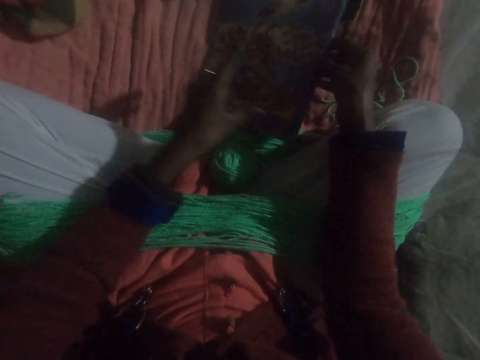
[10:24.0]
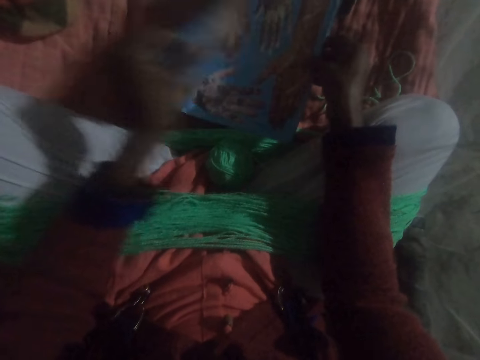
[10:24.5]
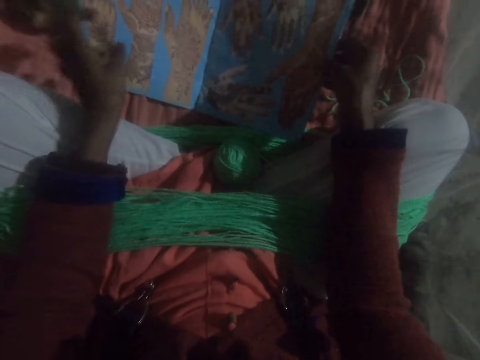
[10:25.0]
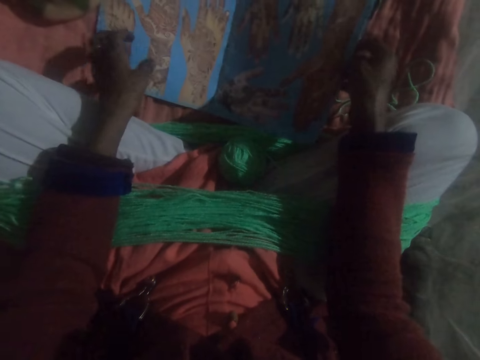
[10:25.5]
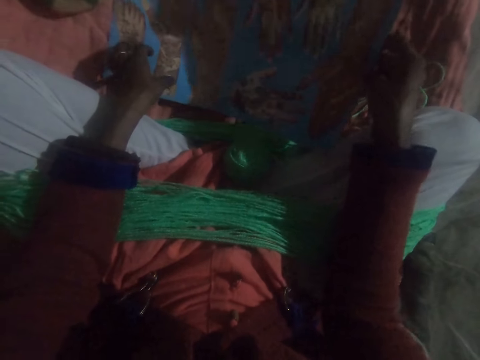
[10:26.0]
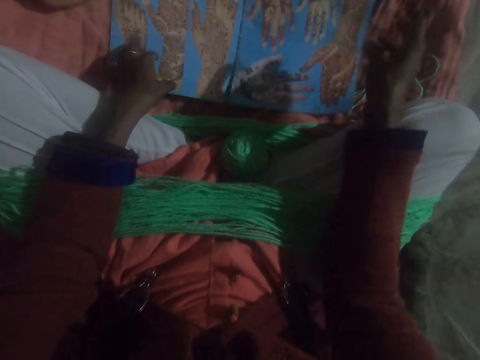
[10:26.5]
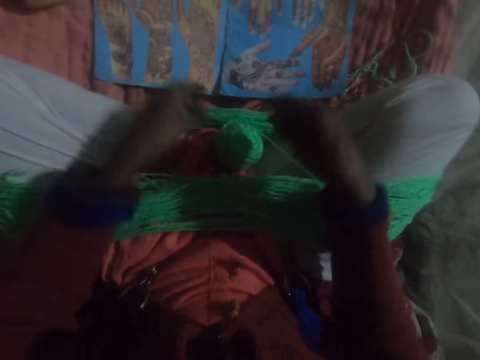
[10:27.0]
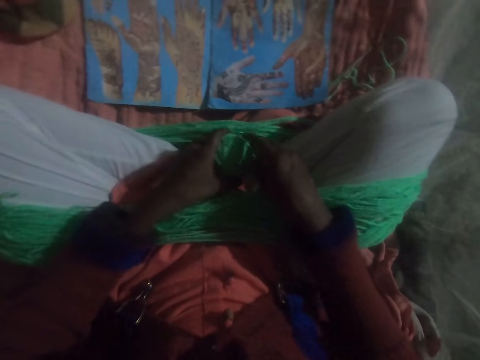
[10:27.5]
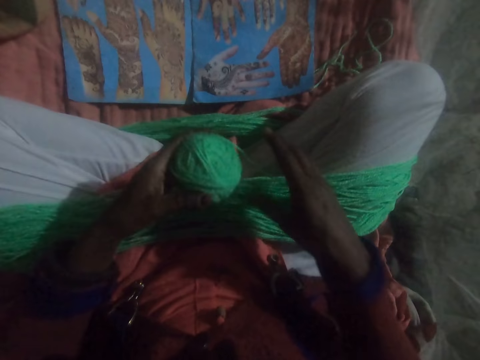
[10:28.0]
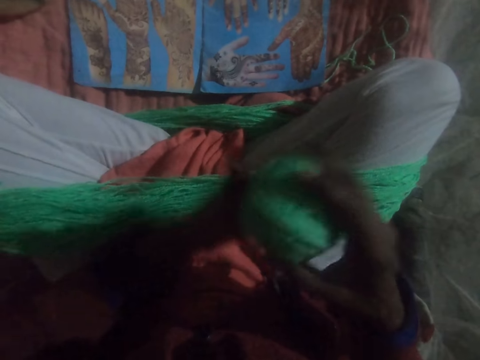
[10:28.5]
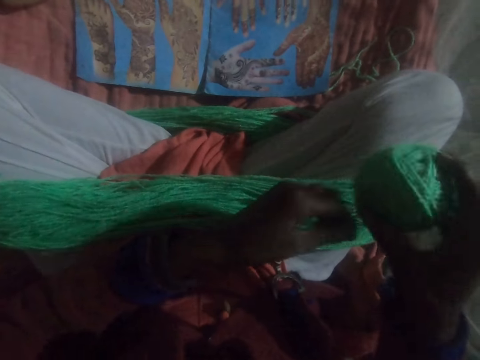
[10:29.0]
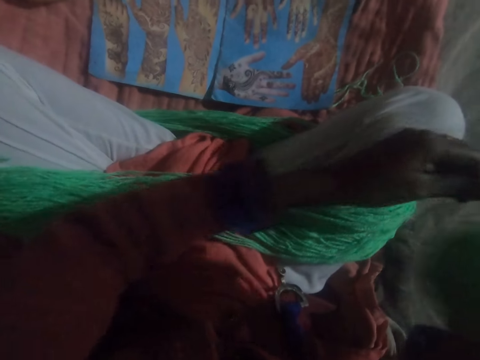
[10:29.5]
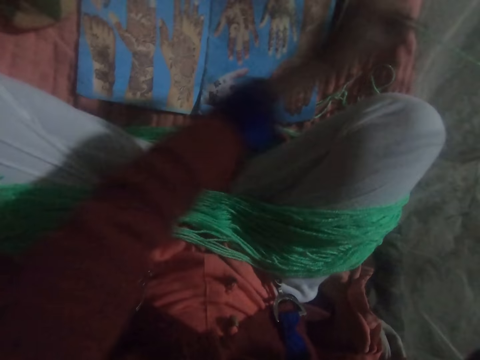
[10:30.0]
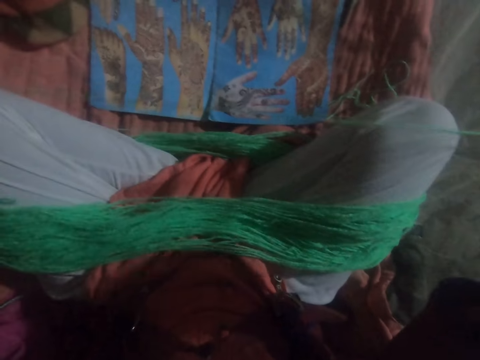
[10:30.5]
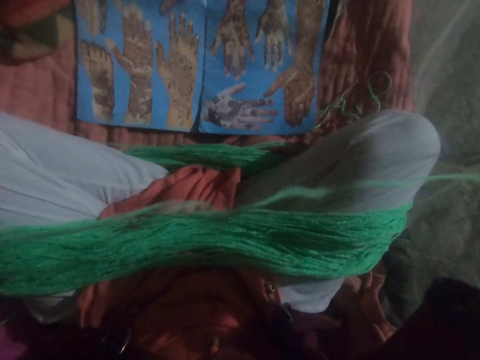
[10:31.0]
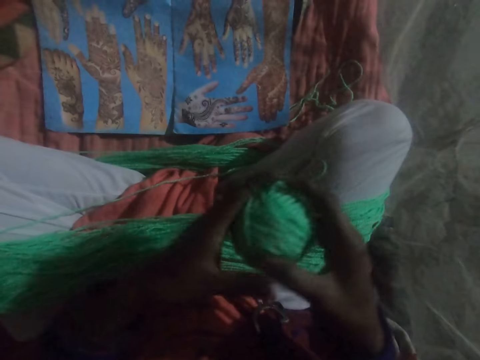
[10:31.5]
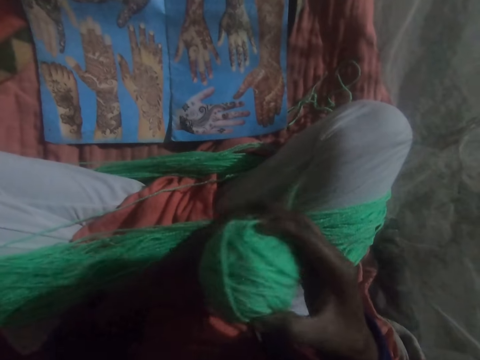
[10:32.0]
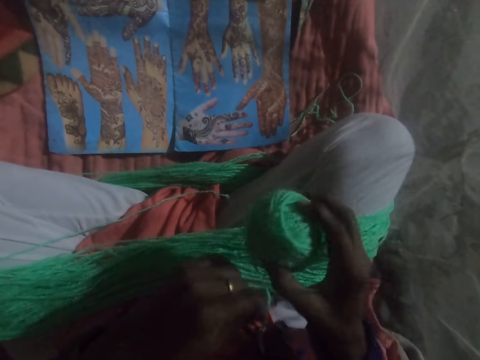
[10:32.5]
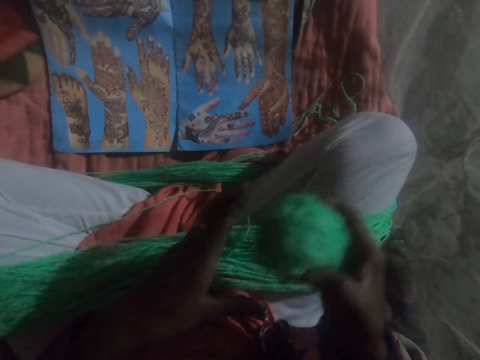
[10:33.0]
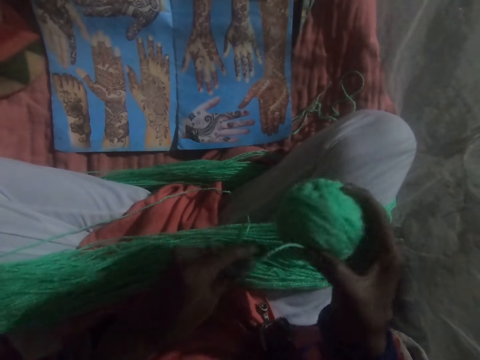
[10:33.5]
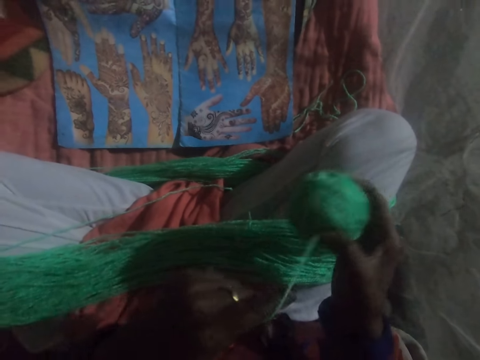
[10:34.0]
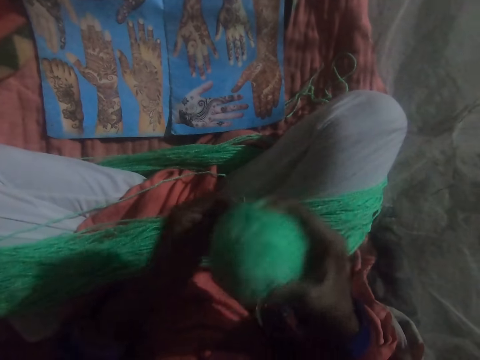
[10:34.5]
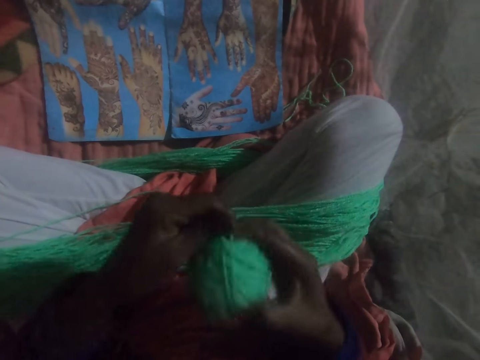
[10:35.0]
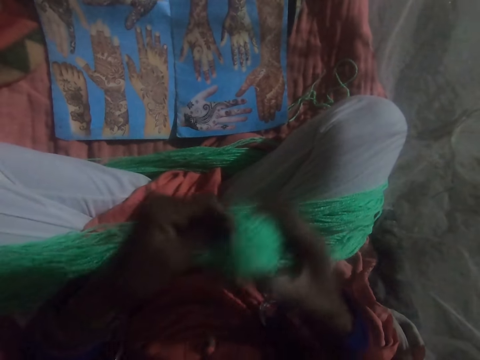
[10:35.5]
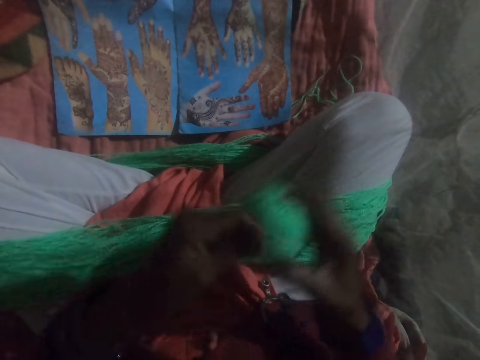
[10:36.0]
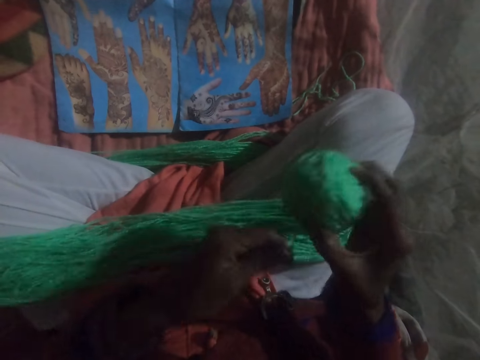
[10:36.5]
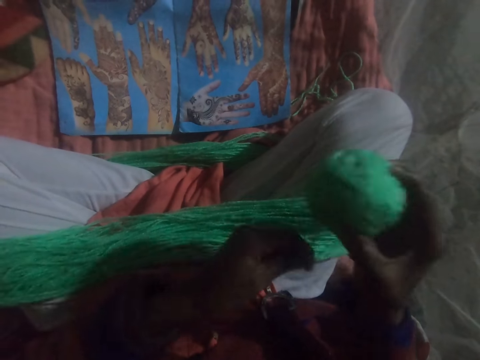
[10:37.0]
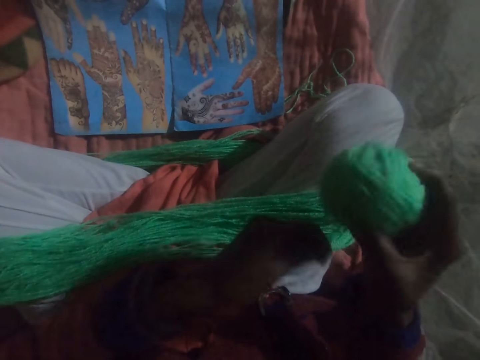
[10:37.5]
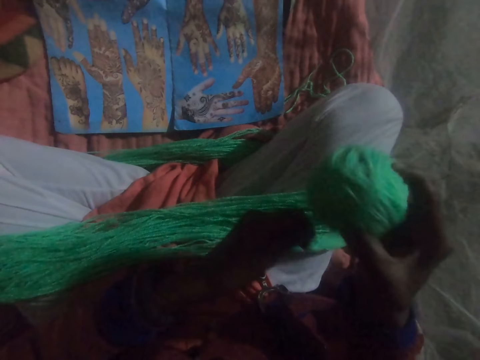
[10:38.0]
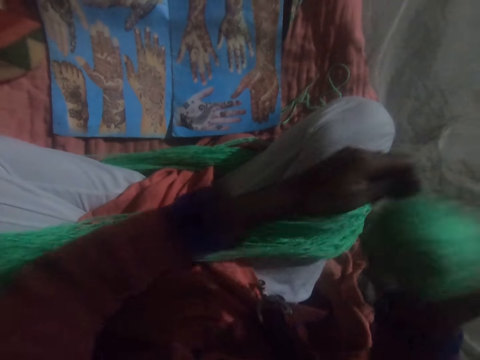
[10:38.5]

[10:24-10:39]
The camera wearer opens the book. She looks at the palm drawings. She lets go of the book. She picks up the ball of yarn. She handles the ball of yarn with her right hand. She rolls round the yarn spread on the legs to form a big ball of yarn. She twists the yarn on her legs together. She straightens the yarn. She twists the yarn on her legs together. She rolls round the yarn spread on the legs to form a big ball of yarn.

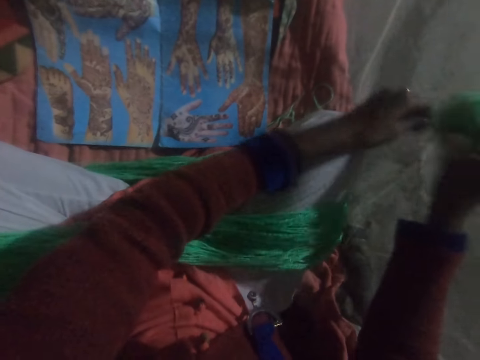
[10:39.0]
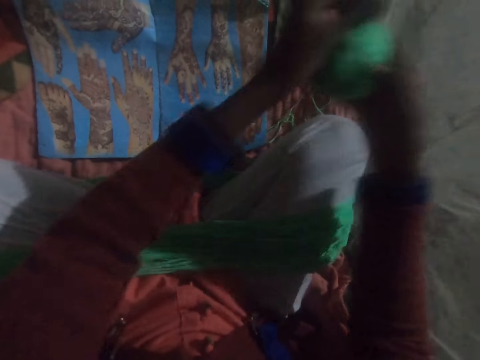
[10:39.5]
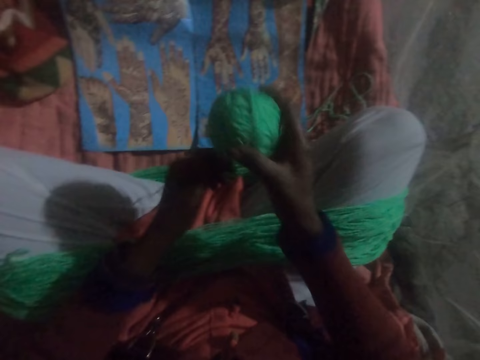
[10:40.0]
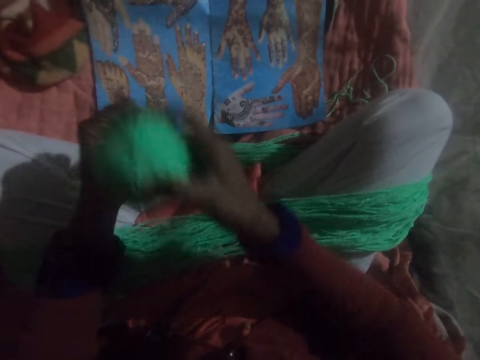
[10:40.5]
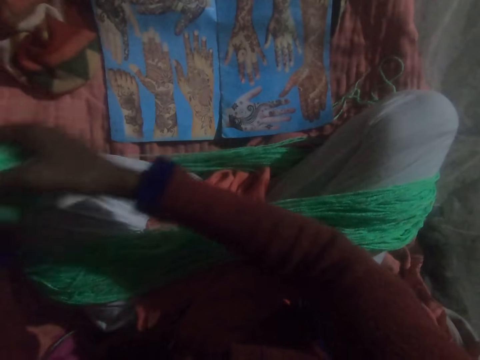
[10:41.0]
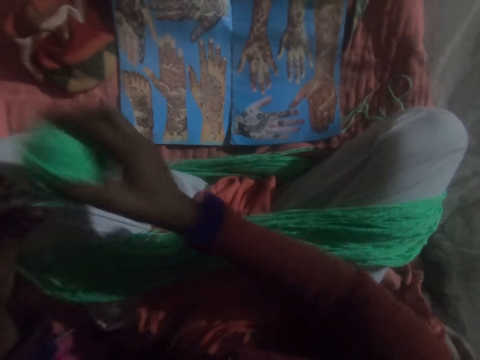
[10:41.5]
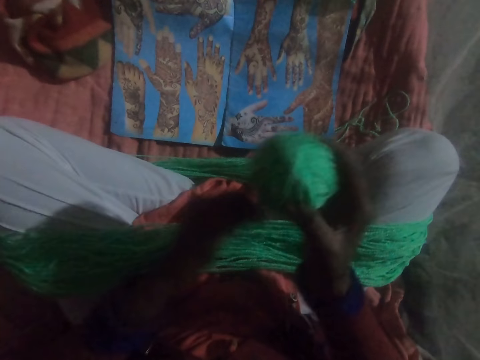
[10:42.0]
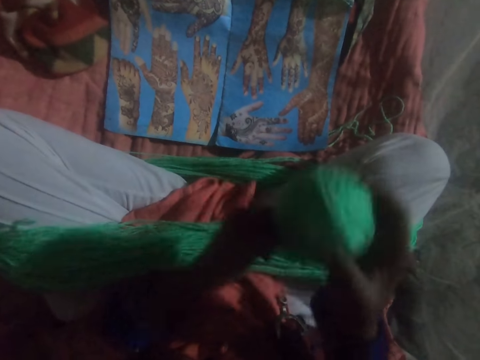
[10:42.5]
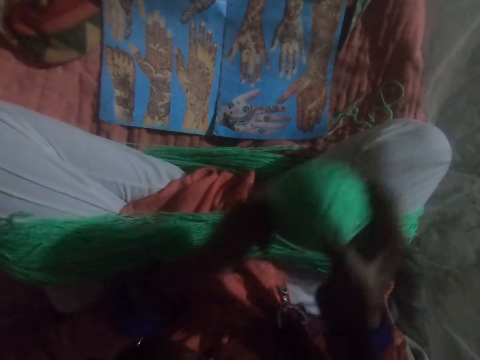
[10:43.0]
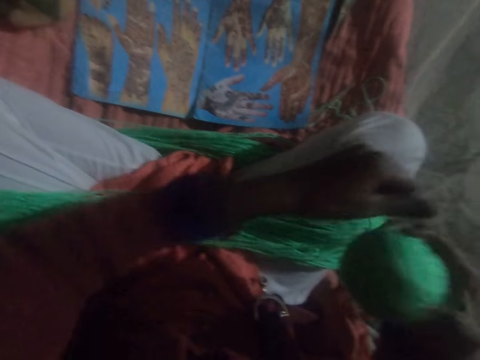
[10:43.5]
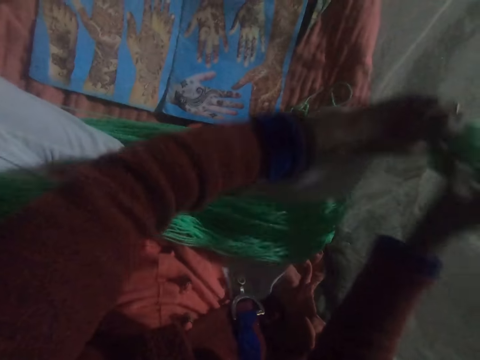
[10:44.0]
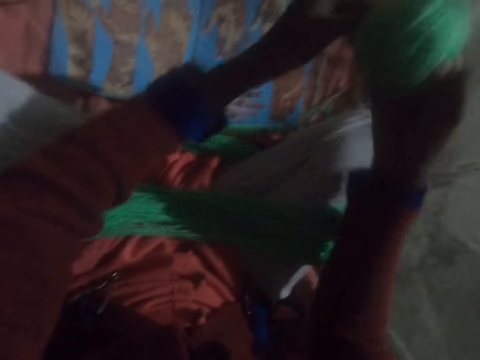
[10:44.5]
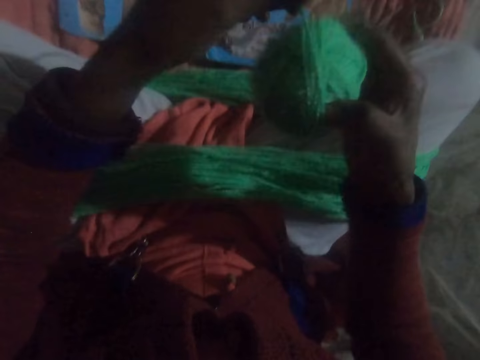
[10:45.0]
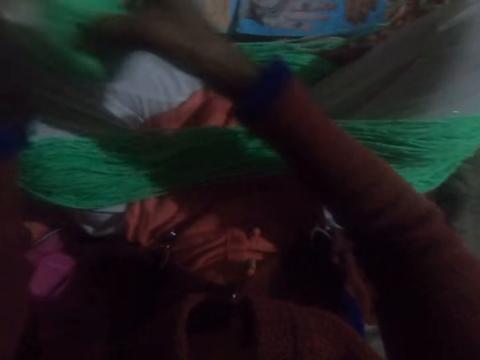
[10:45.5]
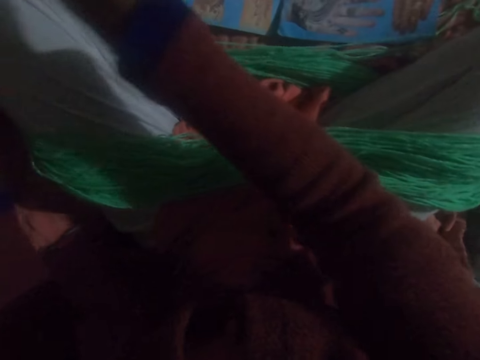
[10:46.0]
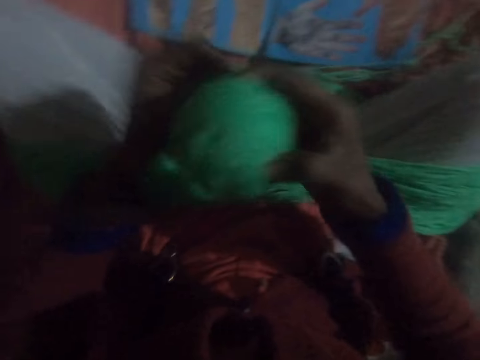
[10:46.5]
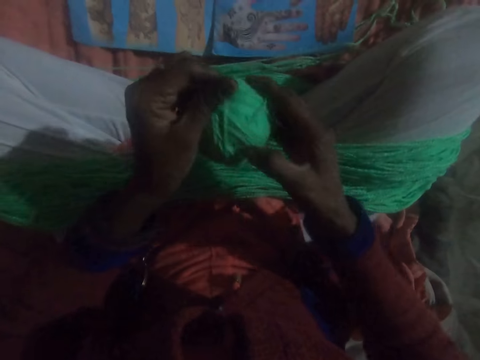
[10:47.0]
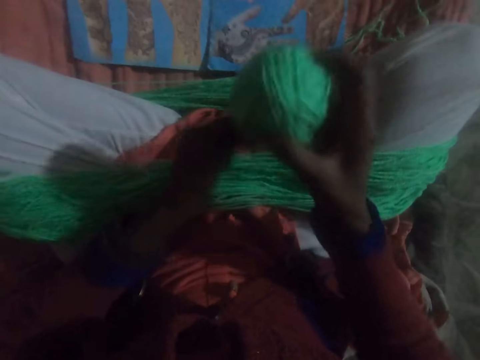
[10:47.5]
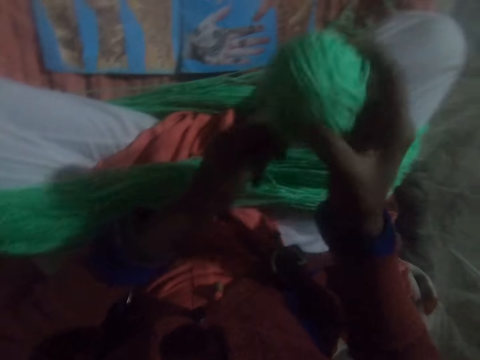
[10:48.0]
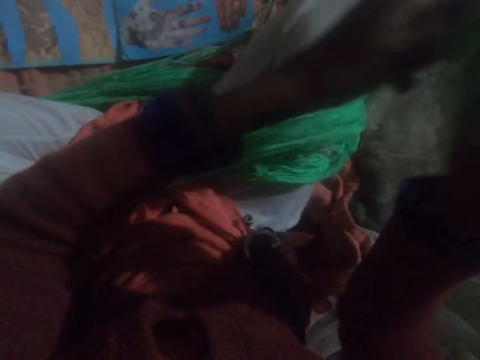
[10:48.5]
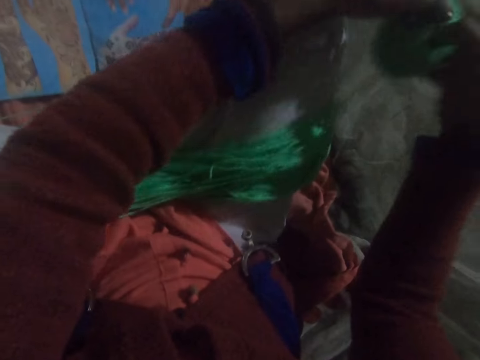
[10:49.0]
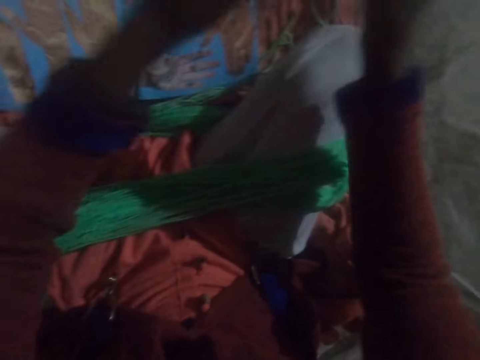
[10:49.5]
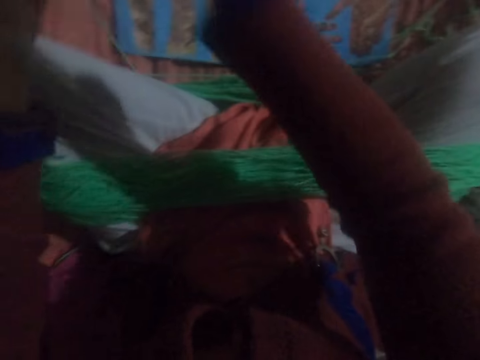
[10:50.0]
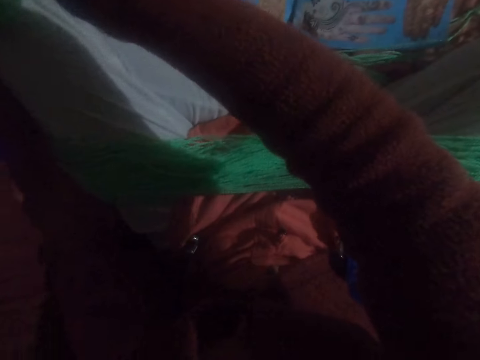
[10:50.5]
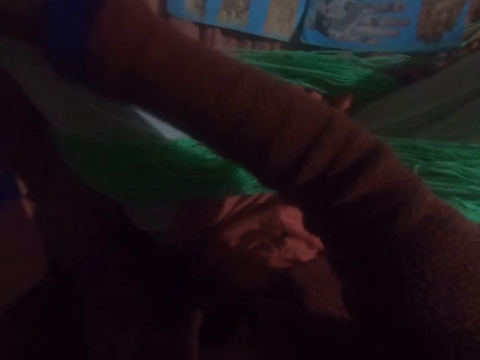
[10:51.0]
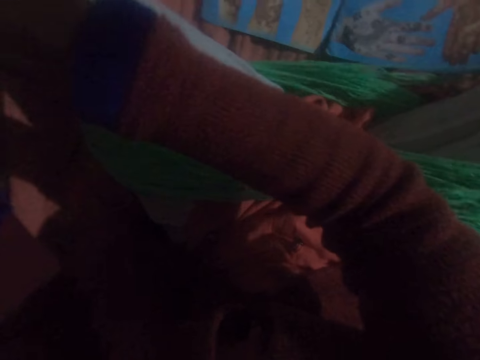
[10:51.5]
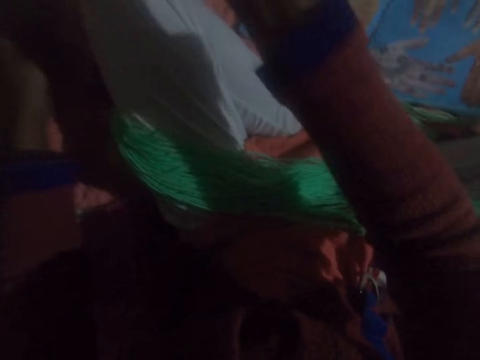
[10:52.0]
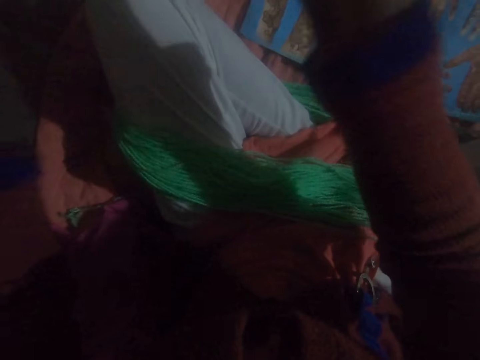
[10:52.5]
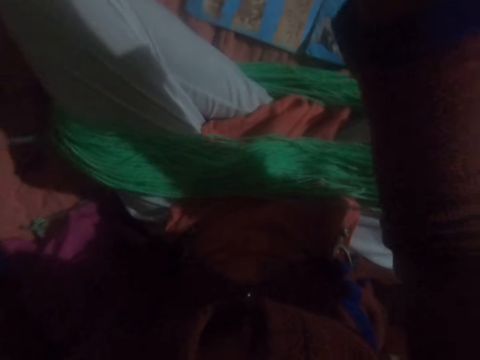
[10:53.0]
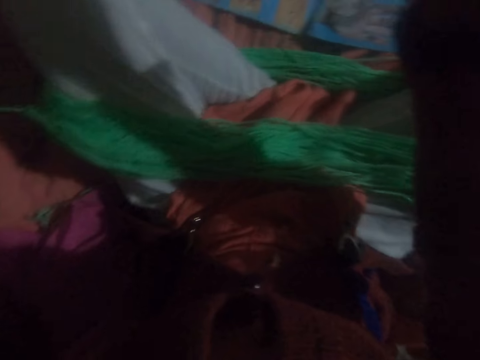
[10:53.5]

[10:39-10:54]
The camera wearer adjusts the yarn.
